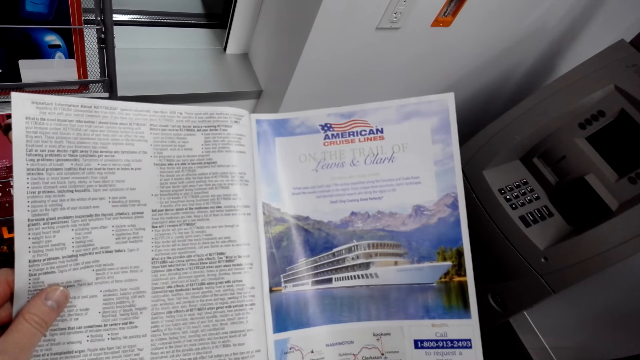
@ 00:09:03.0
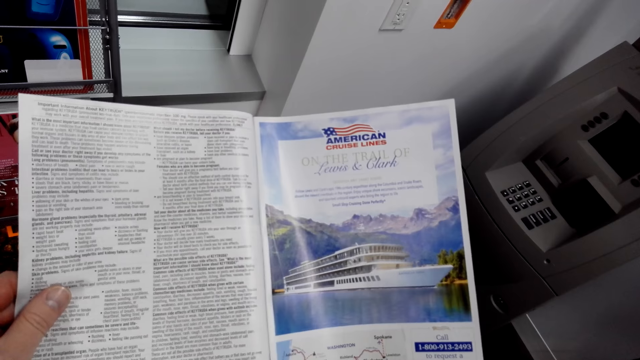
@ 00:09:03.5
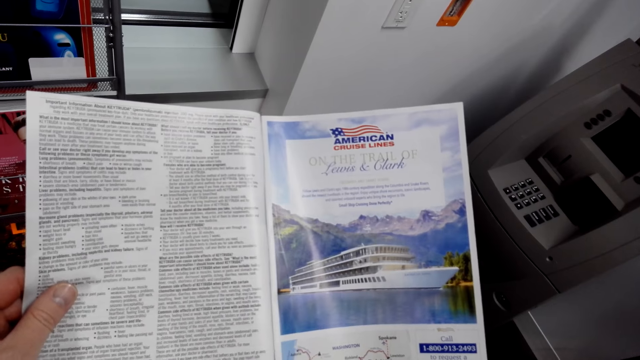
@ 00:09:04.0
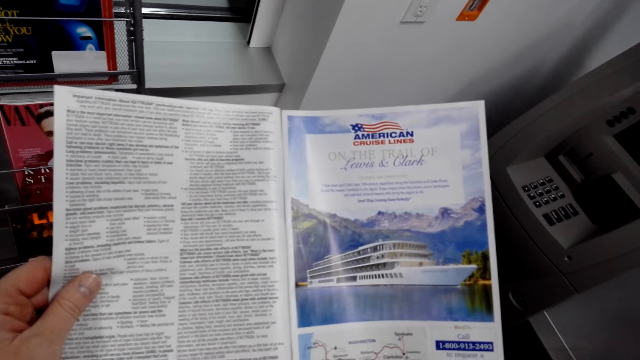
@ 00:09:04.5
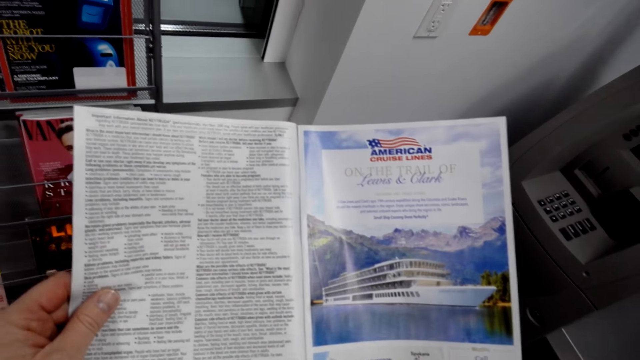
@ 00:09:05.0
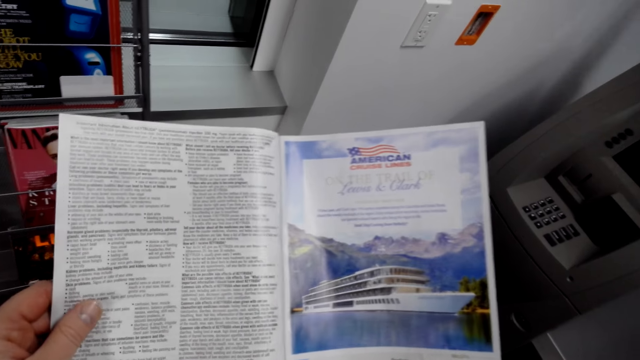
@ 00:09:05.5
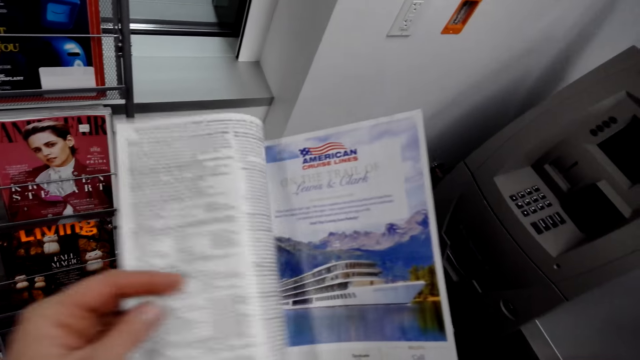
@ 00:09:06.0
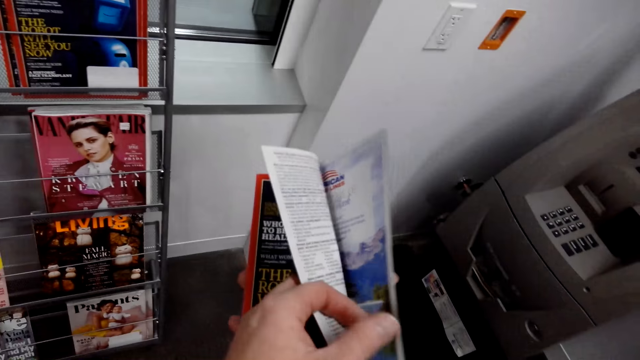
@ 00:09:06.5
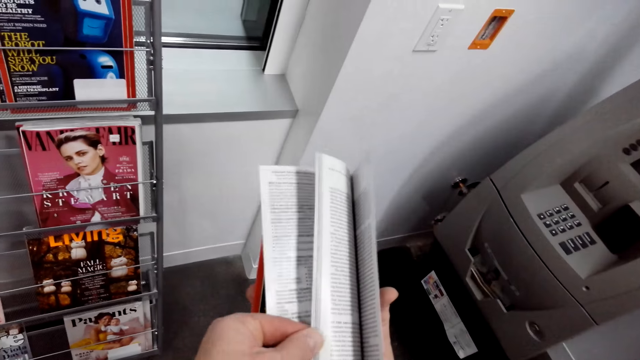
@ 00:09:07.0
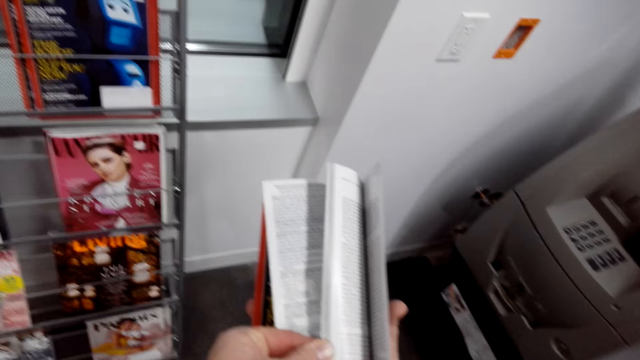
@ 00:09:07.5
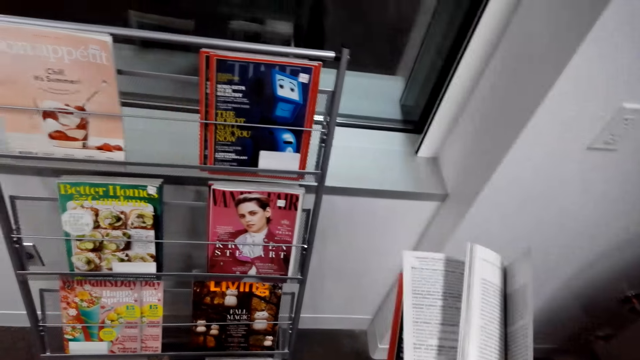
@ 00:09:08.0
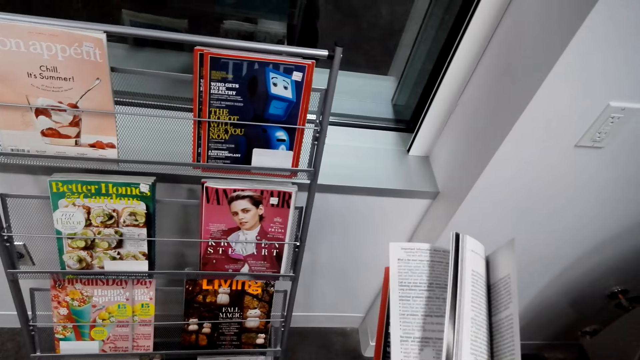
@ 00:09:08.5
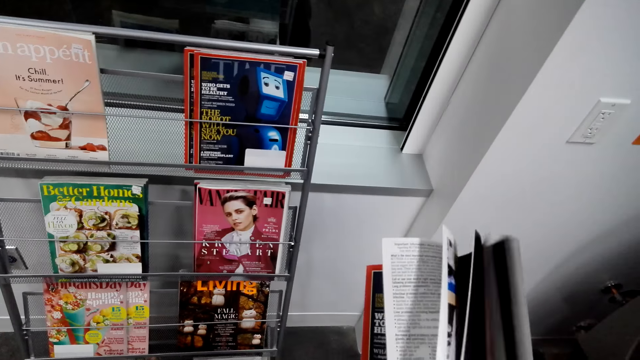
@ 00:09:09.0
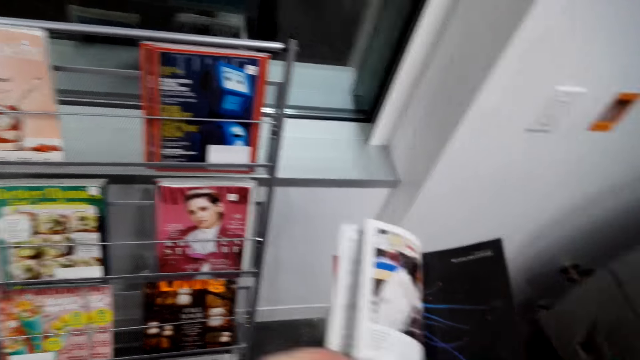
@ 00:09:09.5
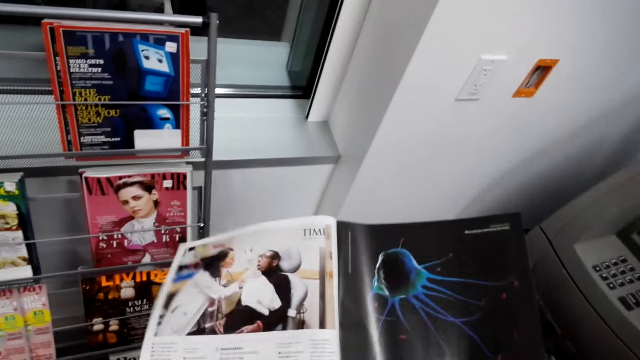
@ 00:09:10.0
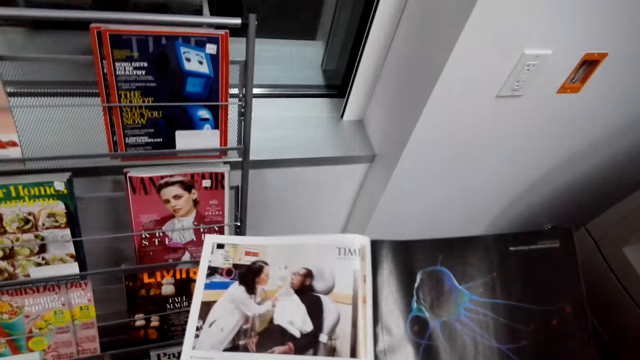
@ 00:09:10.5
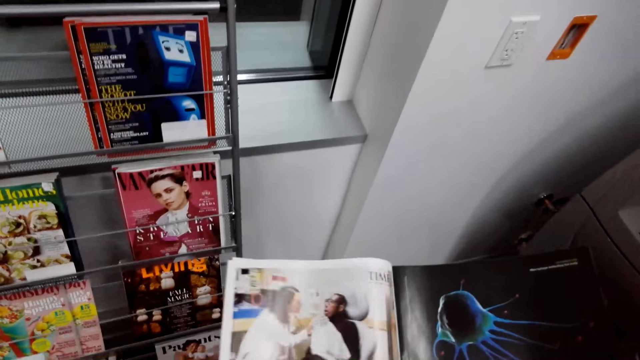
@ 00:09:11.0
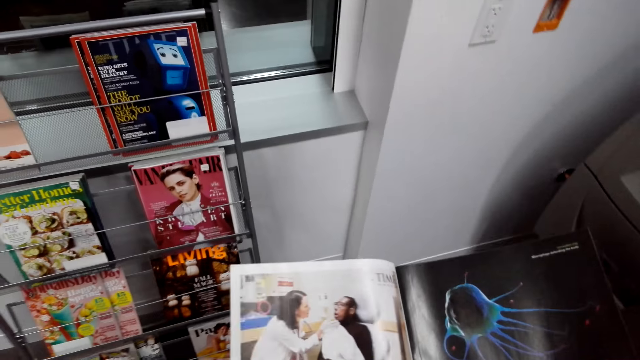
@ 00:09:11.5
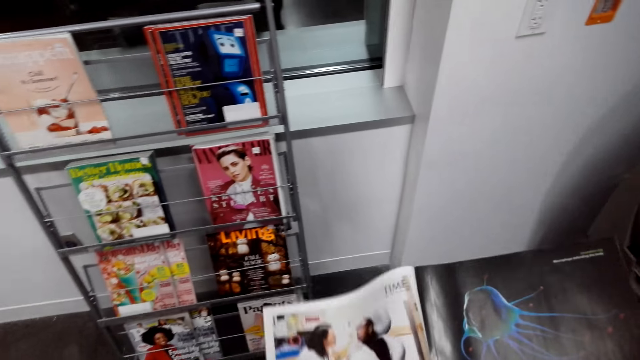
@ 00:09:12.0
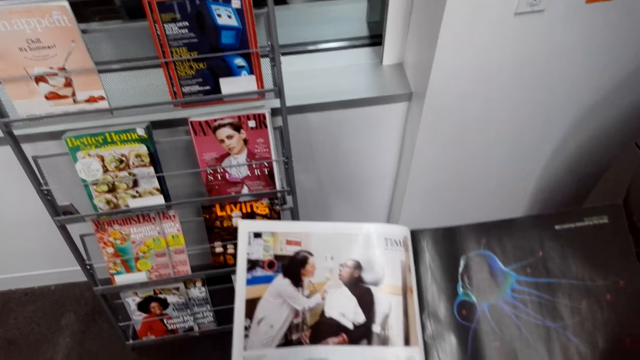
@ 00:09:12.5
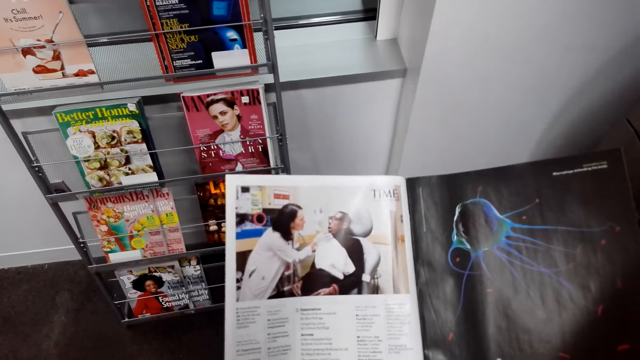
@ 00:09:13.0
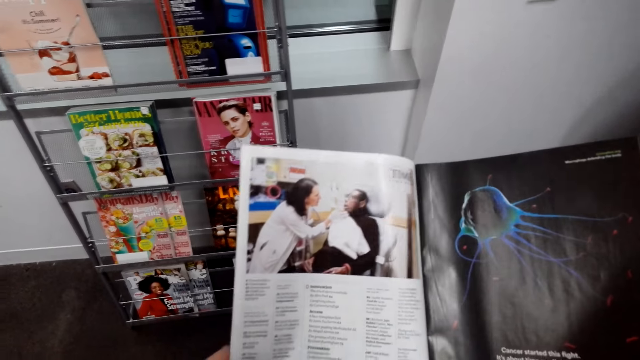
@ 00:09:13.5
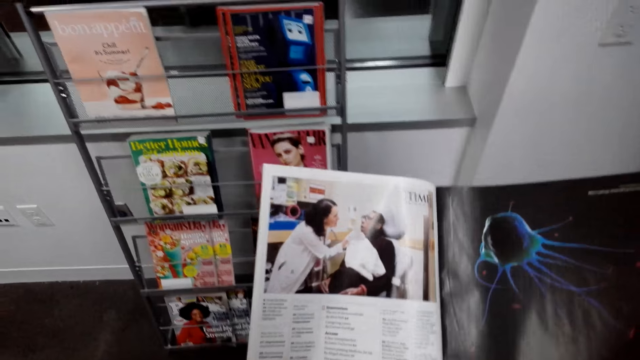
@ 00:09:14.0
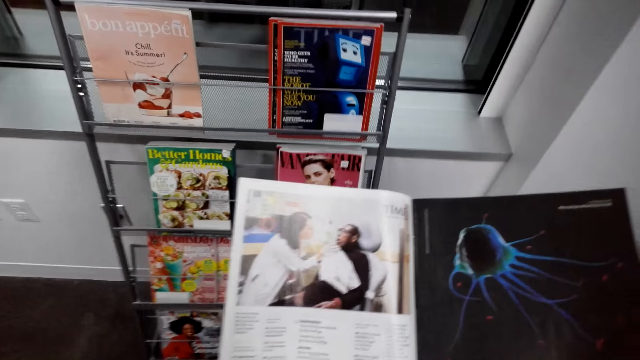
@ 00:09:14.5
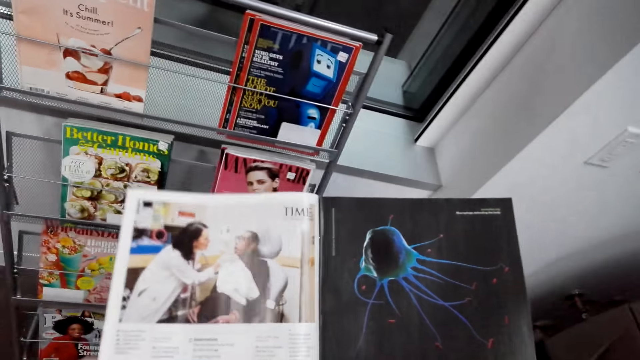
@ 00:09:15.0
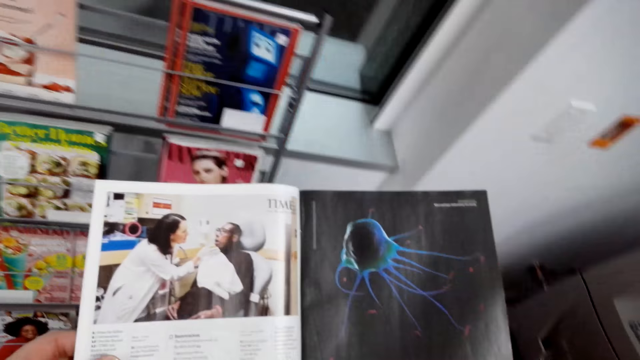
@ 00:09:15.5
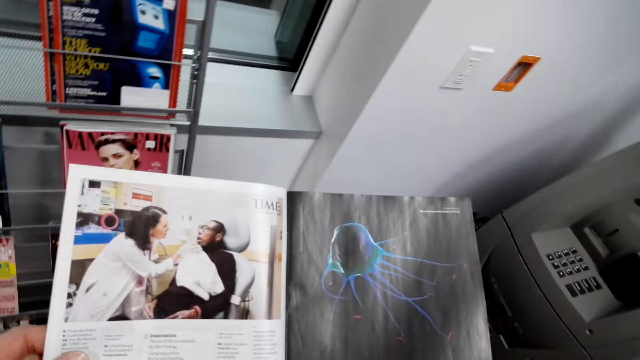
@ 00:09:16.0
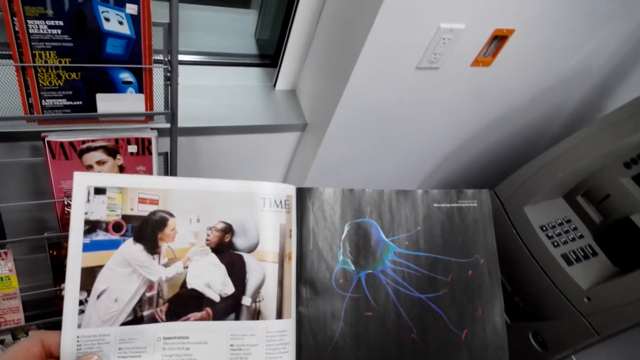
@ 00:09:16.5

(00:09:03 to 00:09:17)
The camera wearer flips pages of the magazine. They read the magazine.

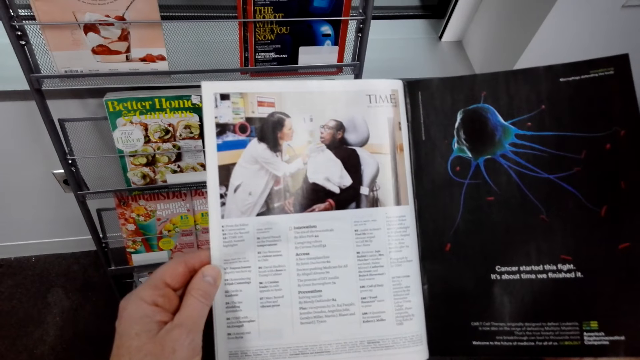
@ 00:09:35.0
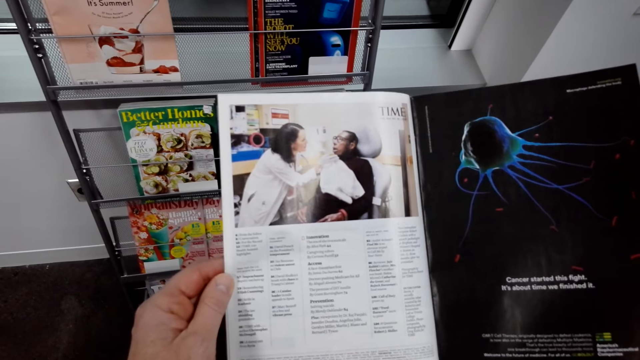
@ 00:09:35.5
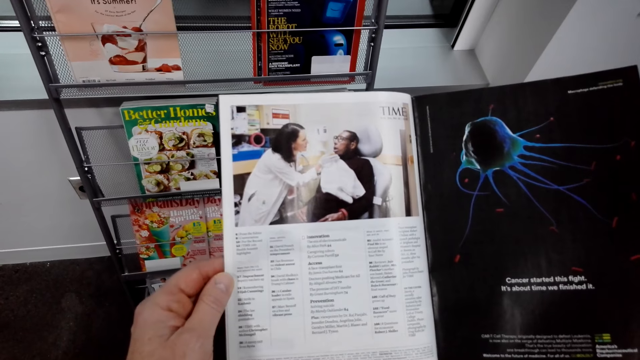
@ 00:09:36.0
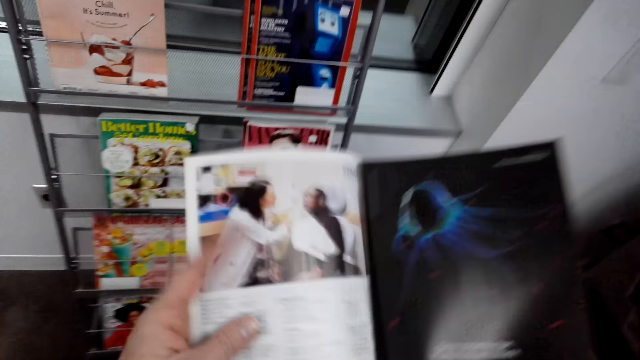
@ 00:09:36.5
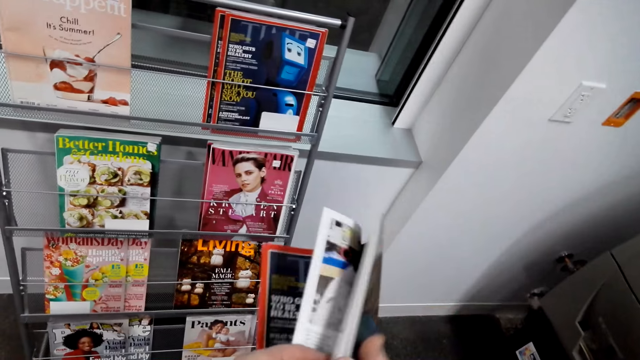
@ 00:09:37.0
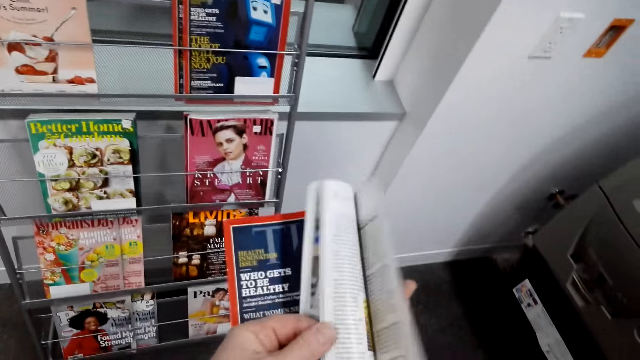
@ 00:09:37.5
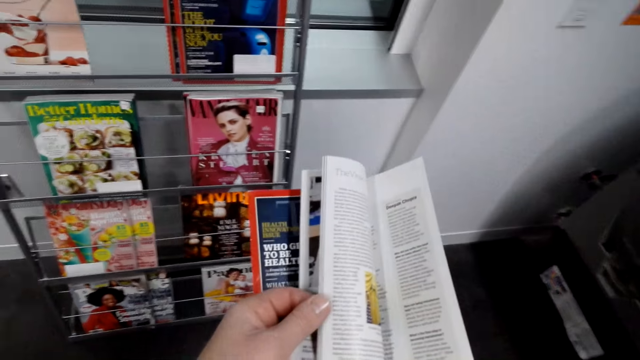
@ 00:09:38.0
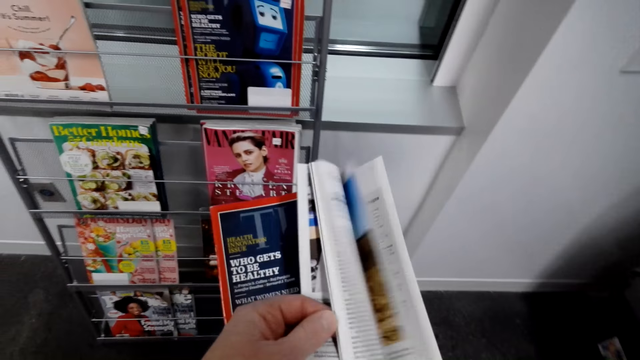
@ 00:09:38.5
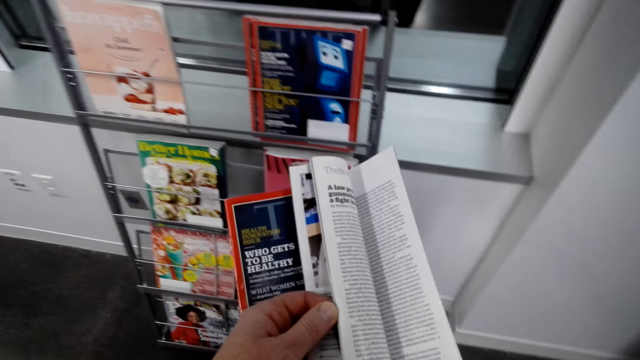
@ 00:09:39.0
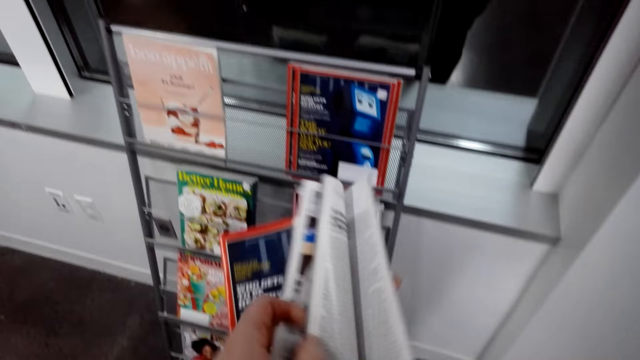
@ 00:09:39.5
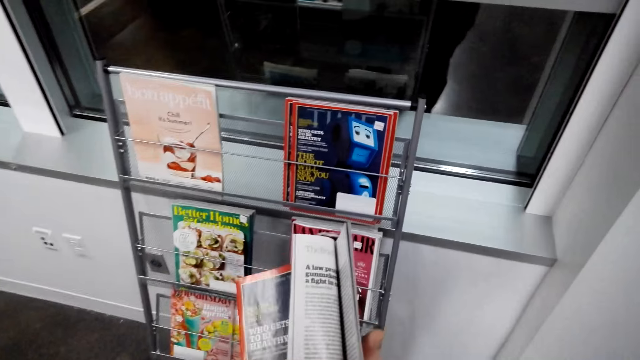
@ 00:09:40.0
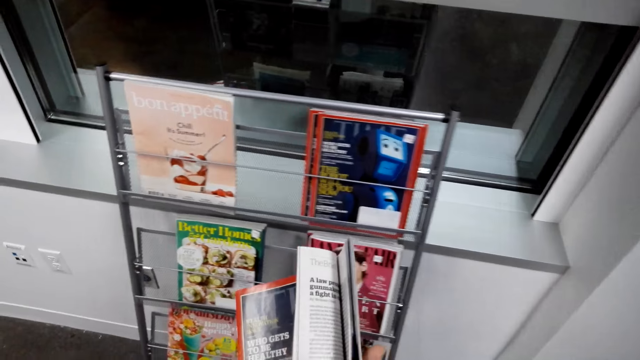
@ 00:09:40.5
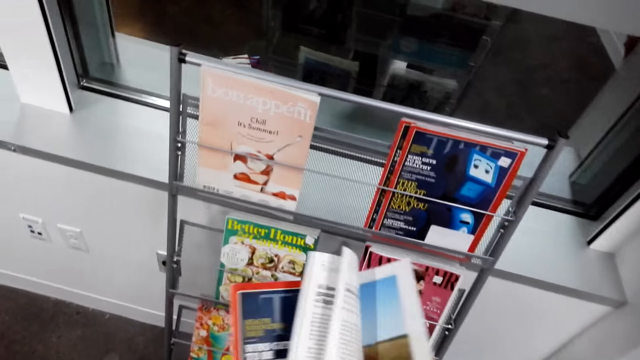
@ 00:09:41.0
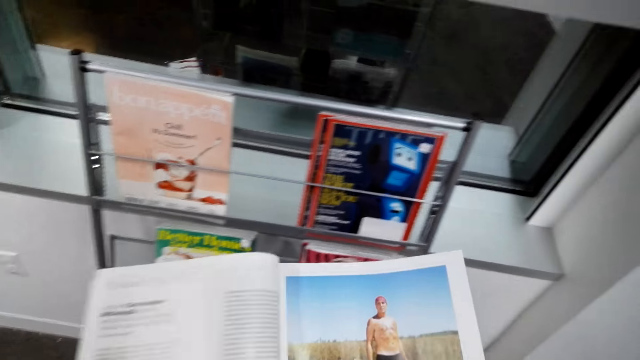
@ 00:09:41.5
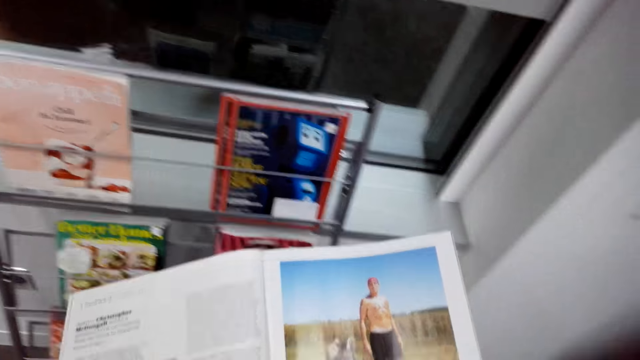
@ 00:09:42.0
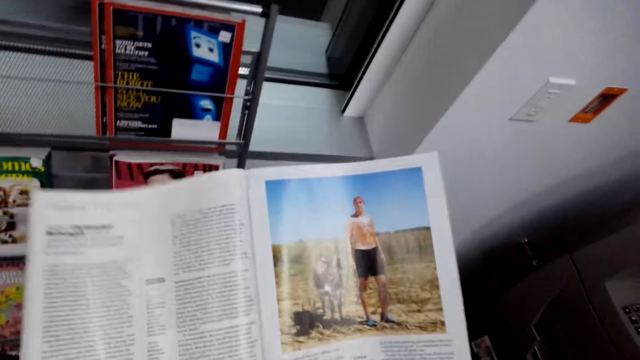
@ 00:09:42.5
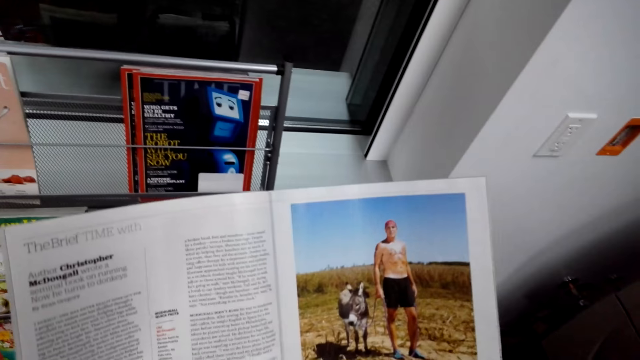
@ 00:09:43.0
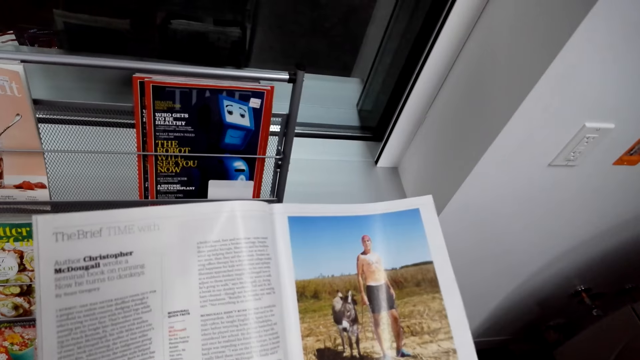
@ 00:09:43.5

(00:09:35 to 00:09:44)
The camera wearer flips the magazine pages. They read the magazine.
